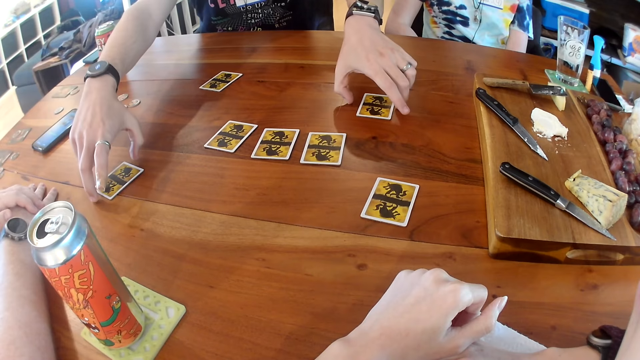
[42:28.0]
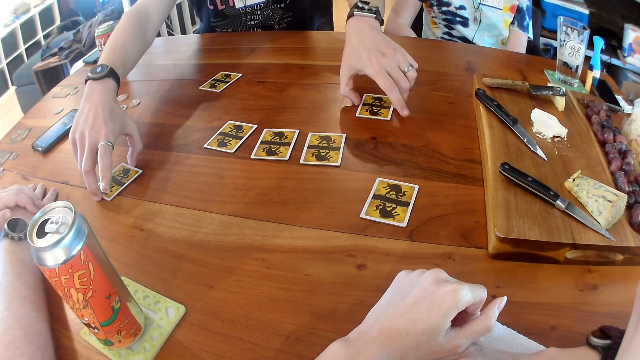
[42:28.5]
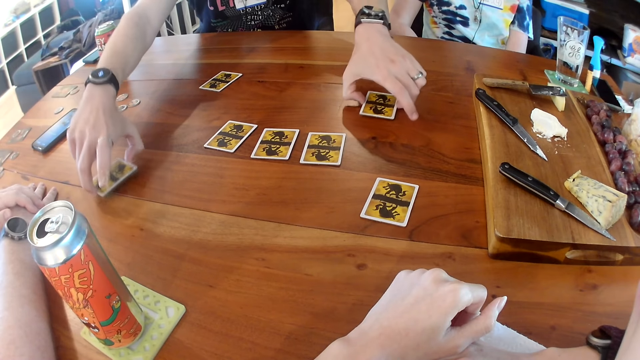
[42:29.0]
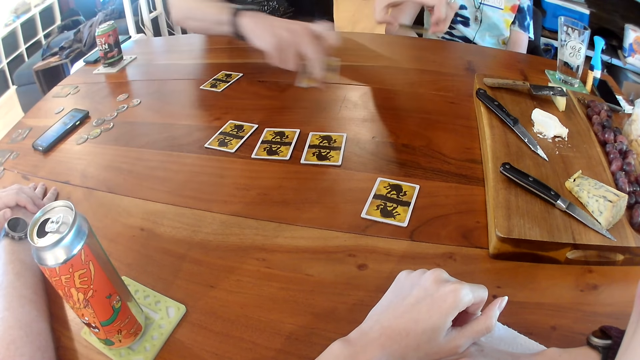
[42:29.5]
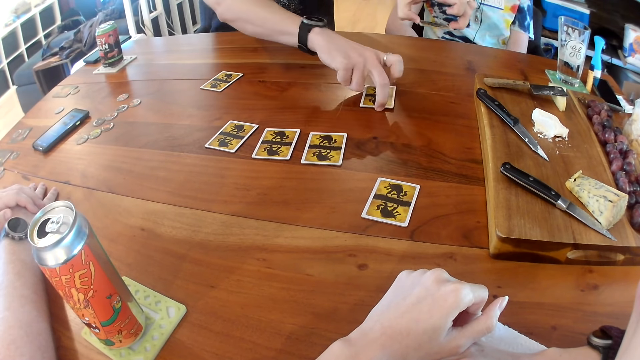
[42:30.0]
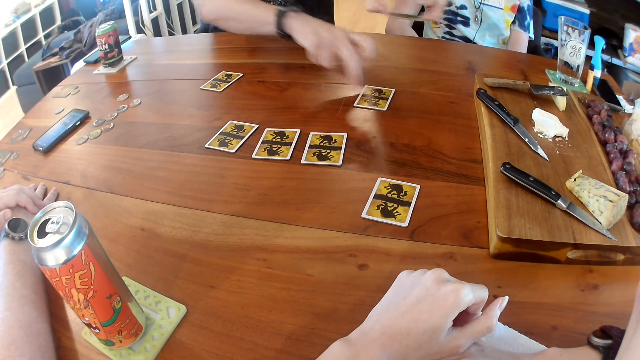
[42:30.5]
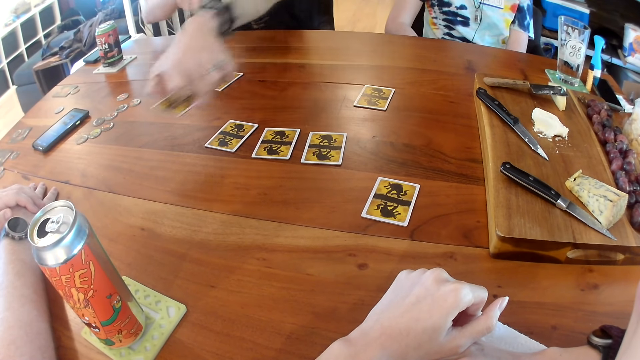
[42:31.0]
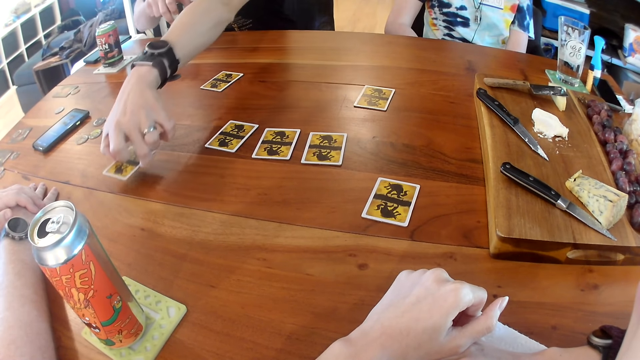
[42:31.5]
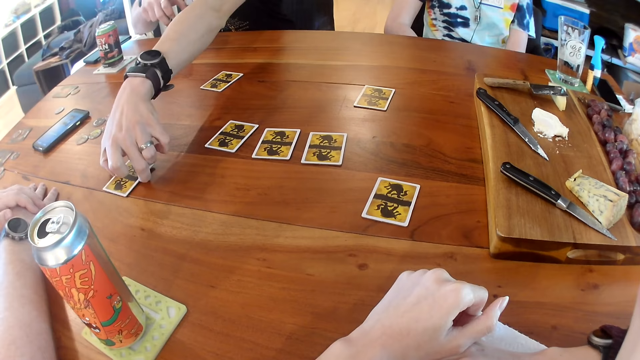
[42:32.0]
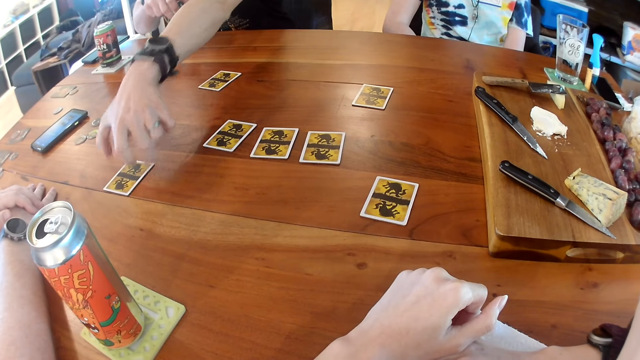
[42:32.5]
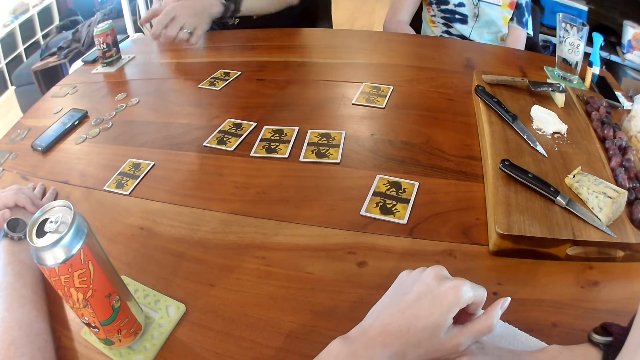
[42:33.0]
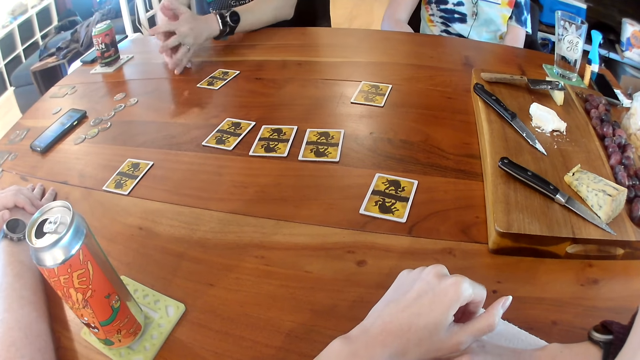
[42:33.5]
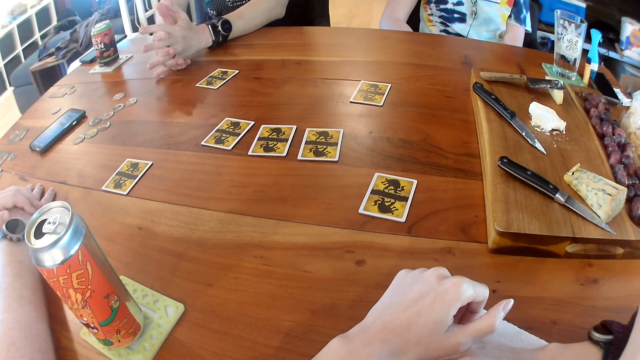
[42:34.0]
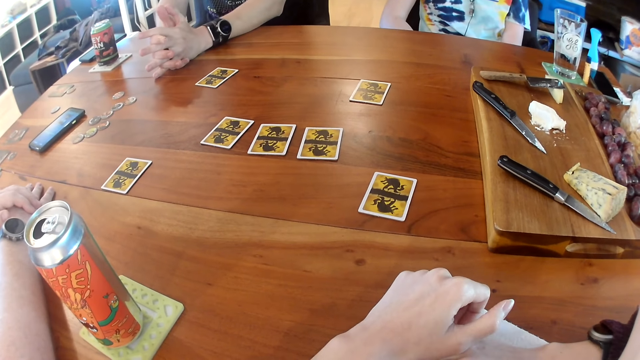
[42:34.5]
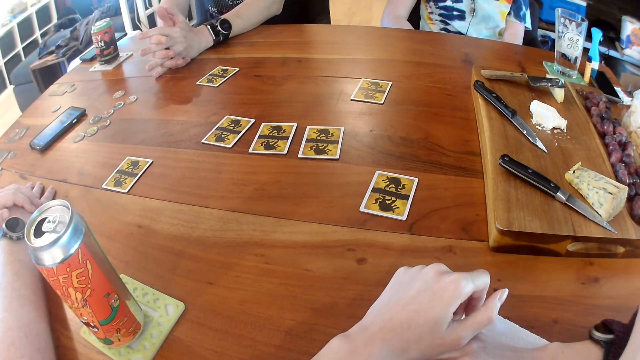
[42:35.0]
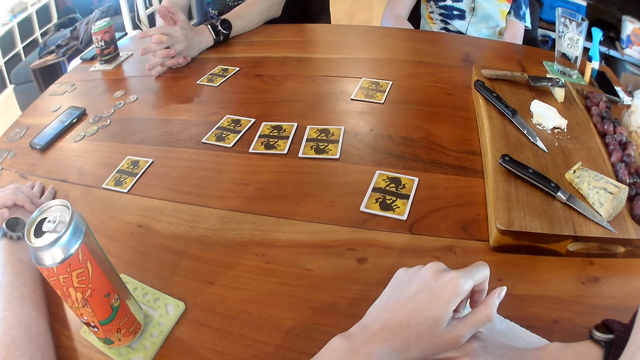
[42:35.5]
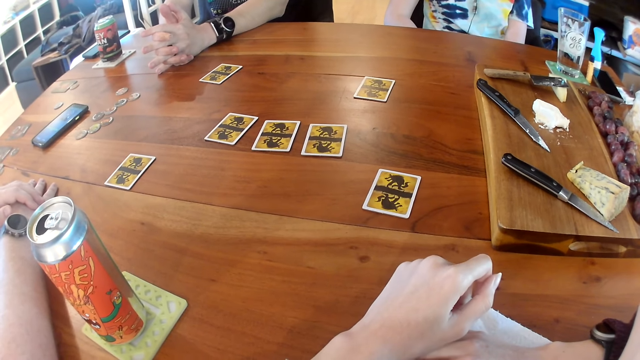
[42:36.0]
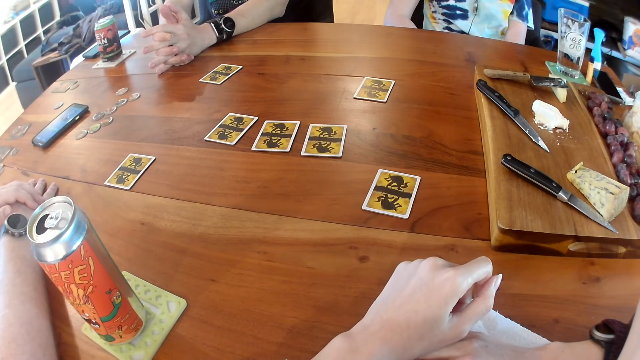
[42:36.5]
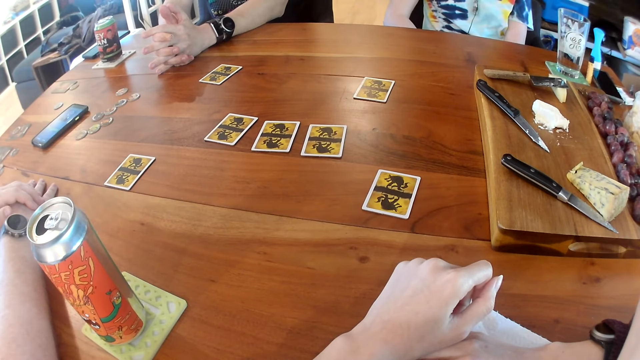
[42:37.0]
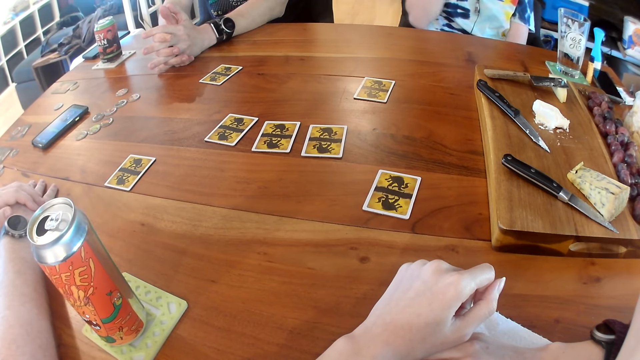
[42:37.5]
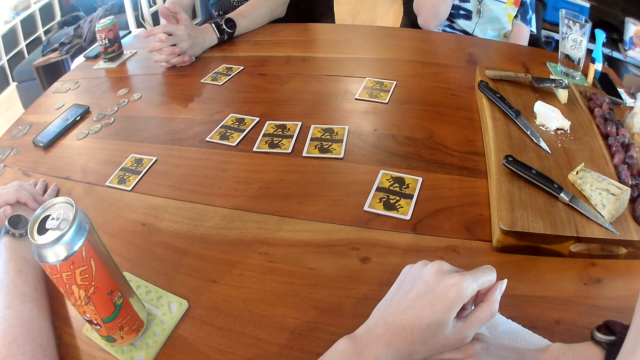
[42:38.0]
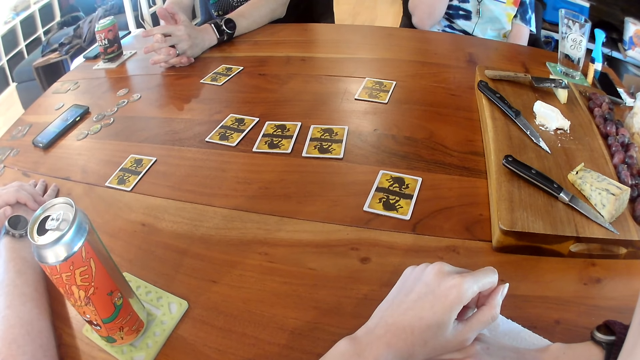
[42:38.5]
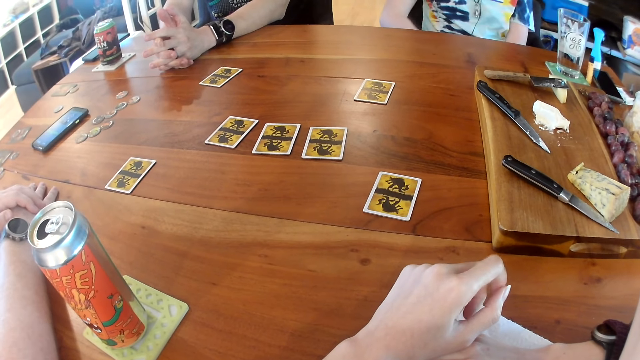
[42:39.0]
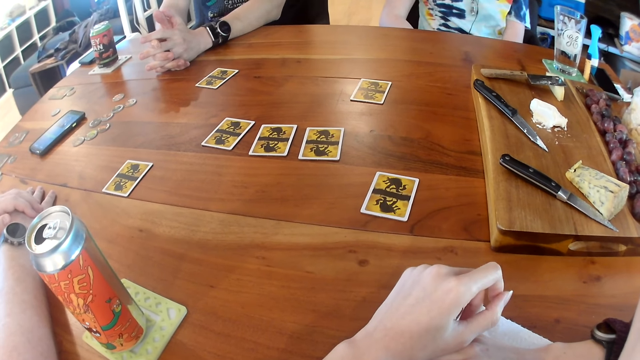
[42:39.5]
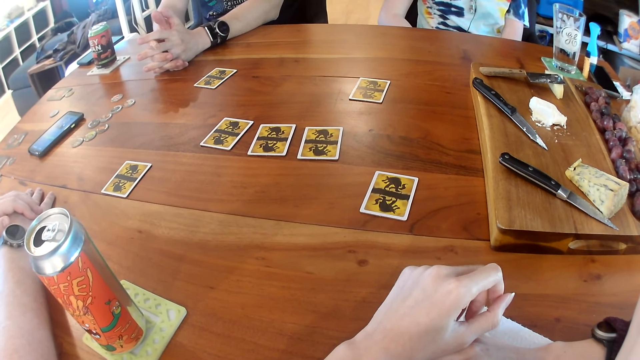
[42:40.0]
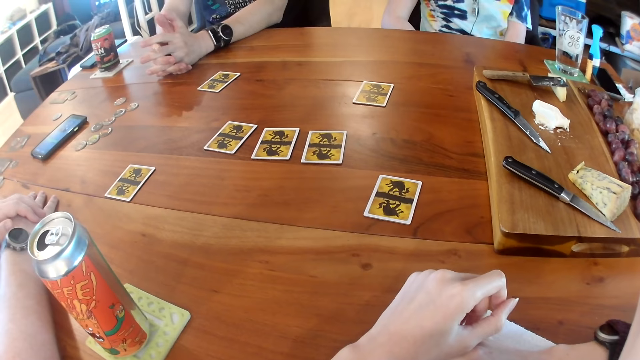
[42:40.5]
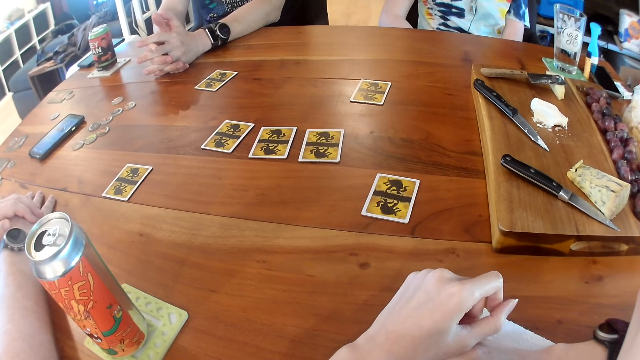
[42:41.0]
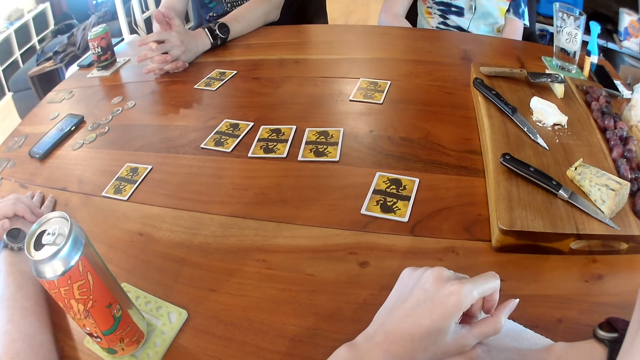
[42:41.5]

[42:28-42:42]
The man switches two cards on the table with both hands and picks up the cards on the table. The man puts a card on the table. The man puts the card on the table again. The man folds his hands together on the table. The camera wearer looks around. The woman touches the face, raises her right hand and drops her right hand. The camera wearer scratches a hand.

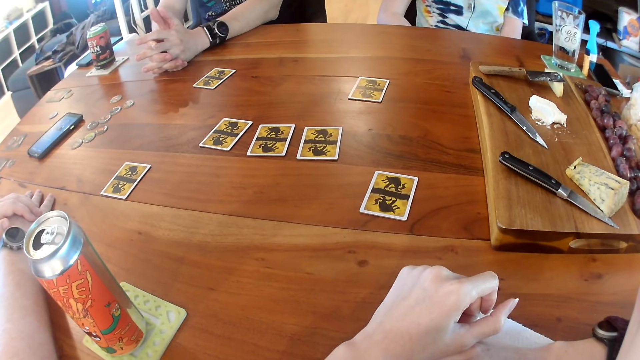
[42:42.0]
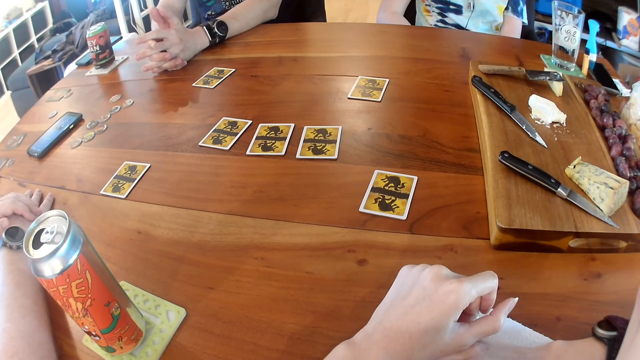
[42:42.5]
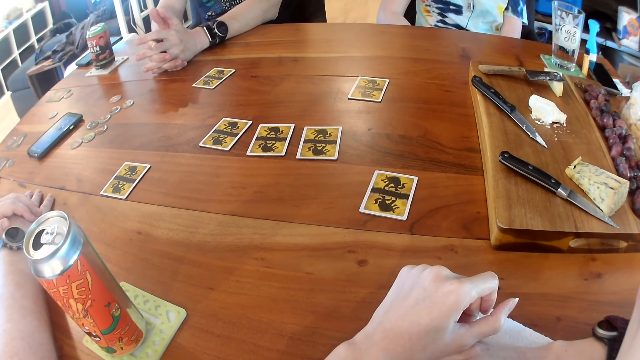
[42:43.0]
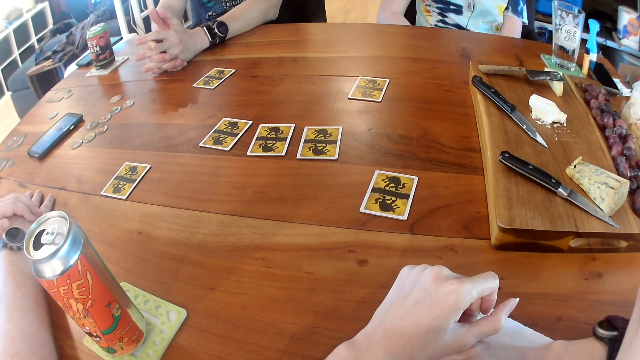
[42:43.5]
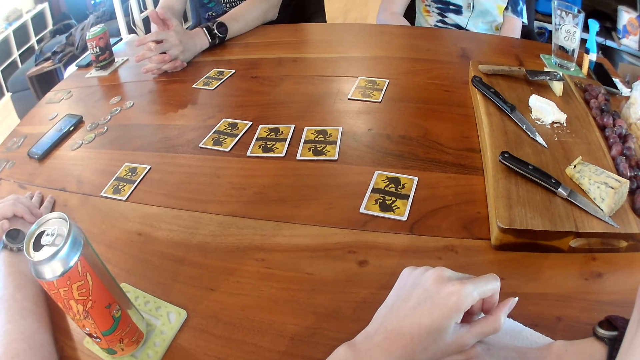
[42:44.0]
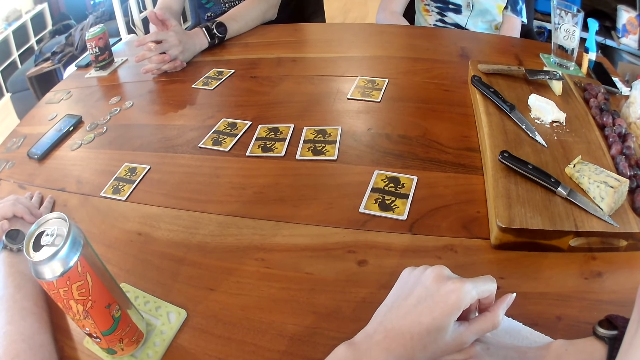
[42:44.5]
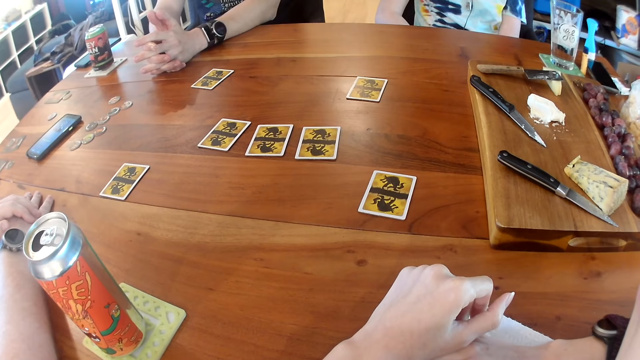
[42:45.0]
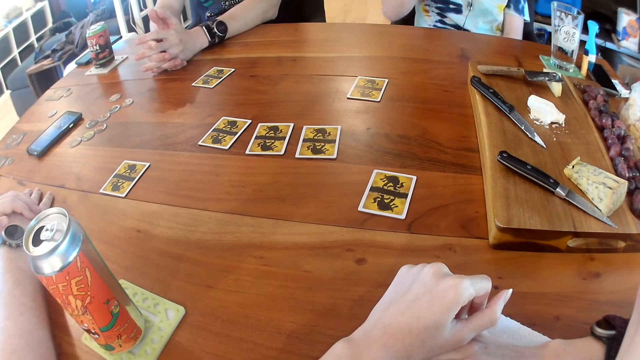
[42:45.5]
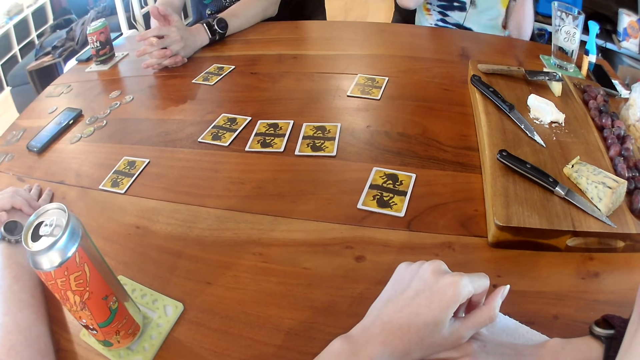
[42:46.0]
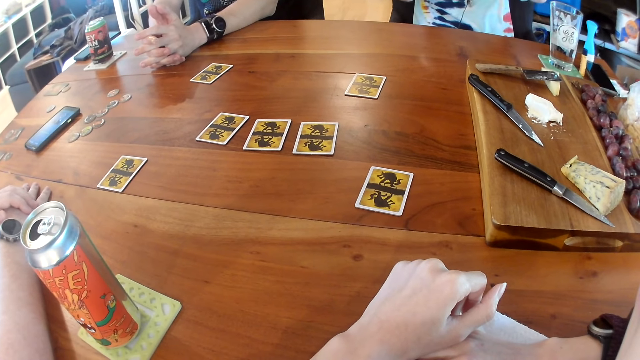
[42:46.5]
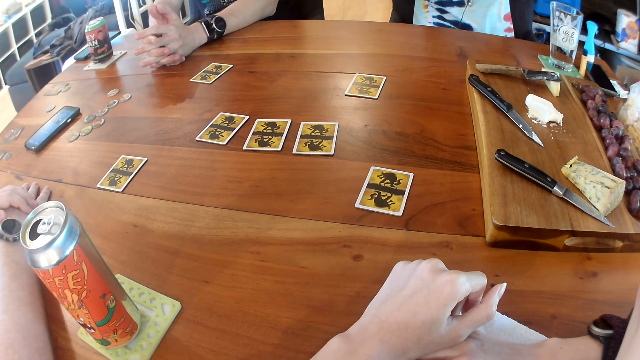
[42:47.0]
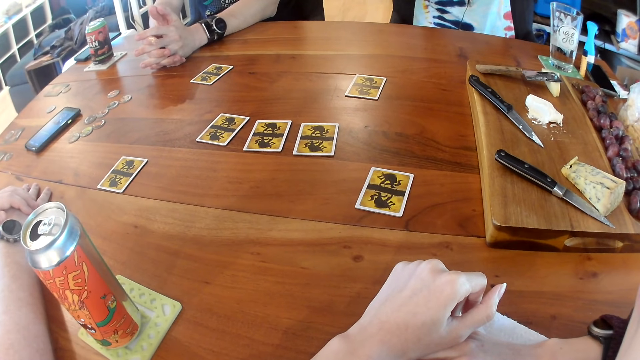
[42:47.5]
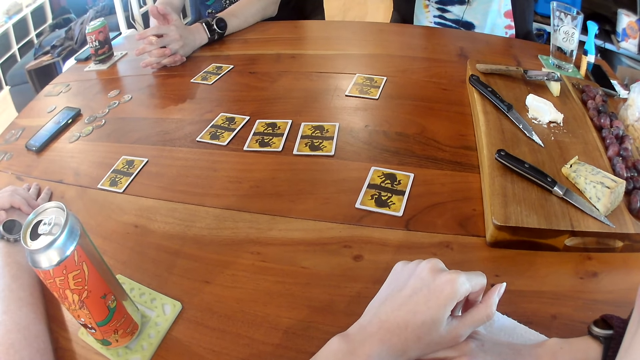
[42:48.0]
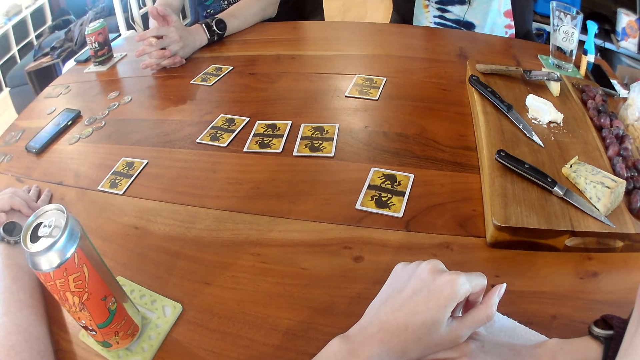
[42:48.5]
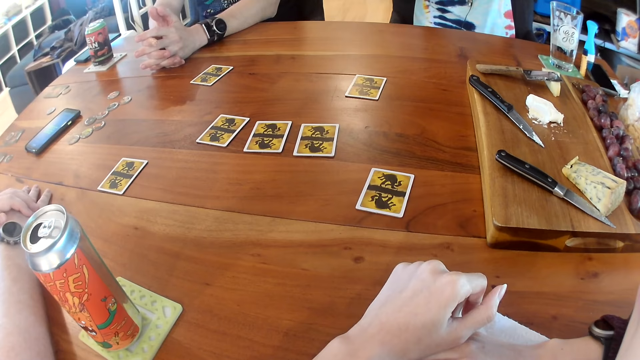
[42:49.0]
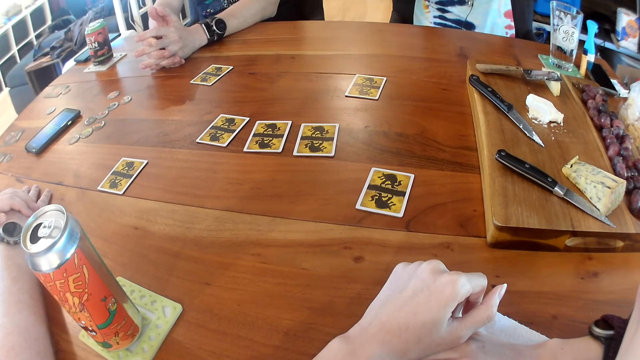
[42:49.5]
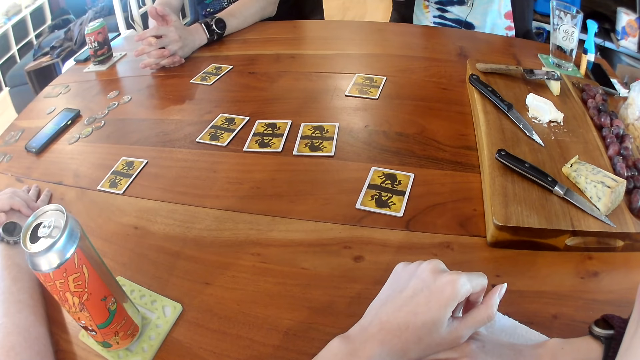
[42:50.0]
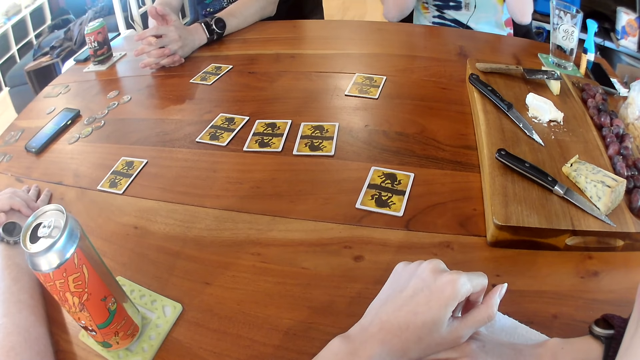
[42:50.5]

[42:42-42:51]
The camera wearer looks around. A person touches the face.
